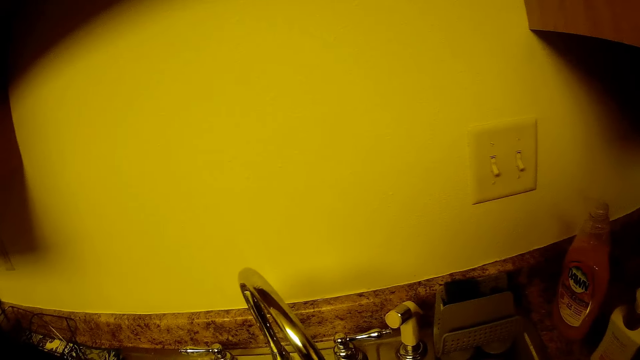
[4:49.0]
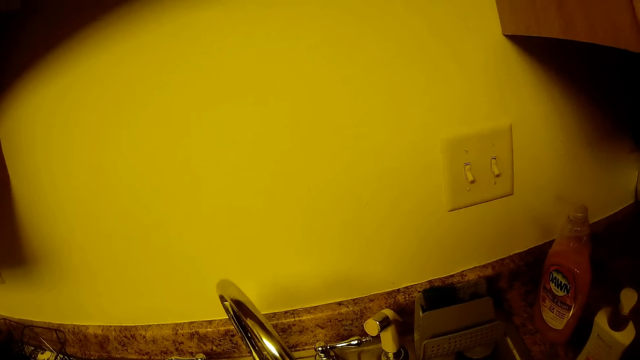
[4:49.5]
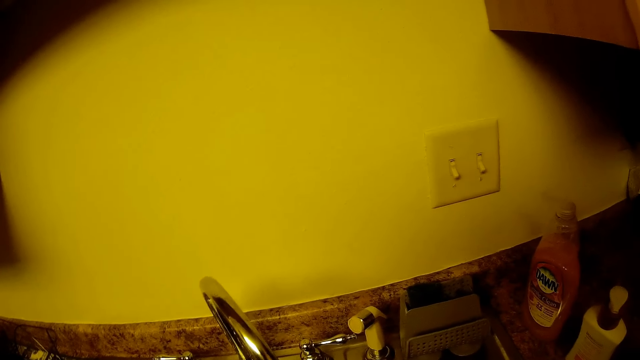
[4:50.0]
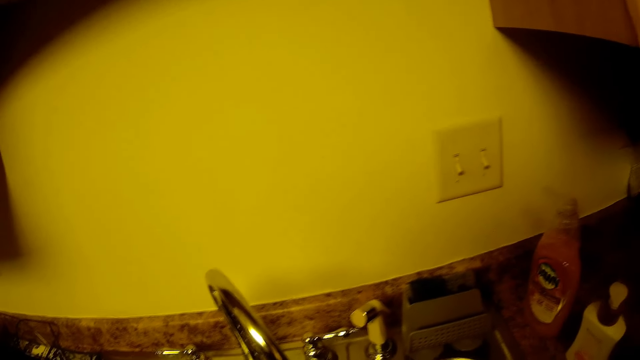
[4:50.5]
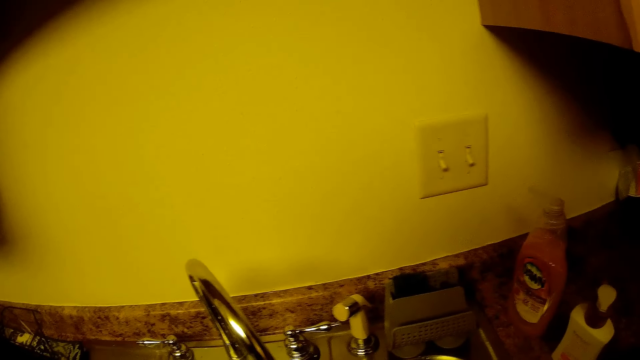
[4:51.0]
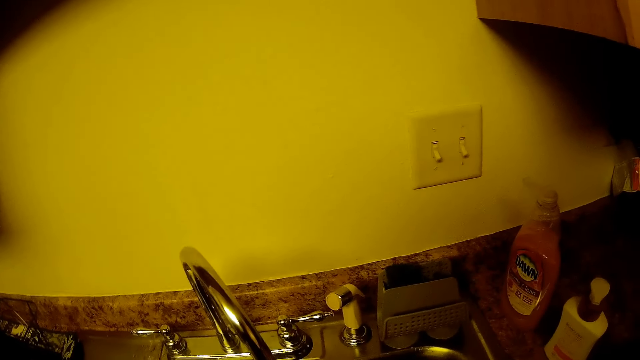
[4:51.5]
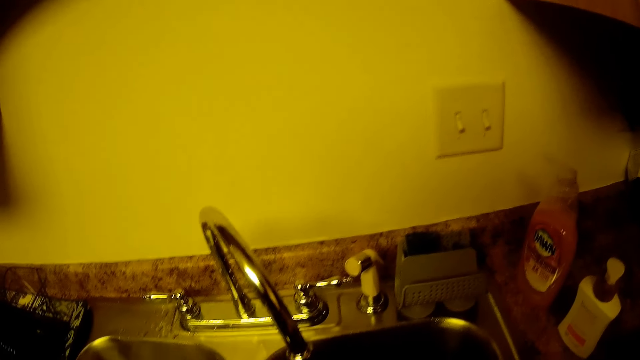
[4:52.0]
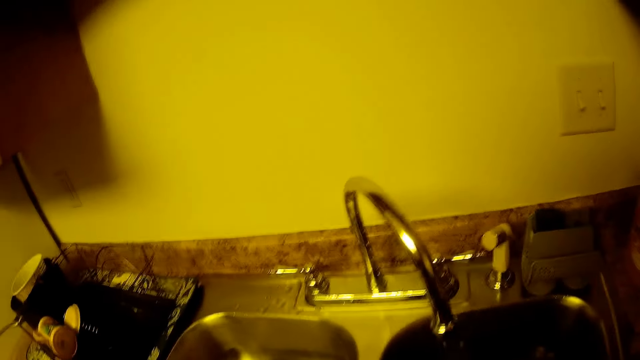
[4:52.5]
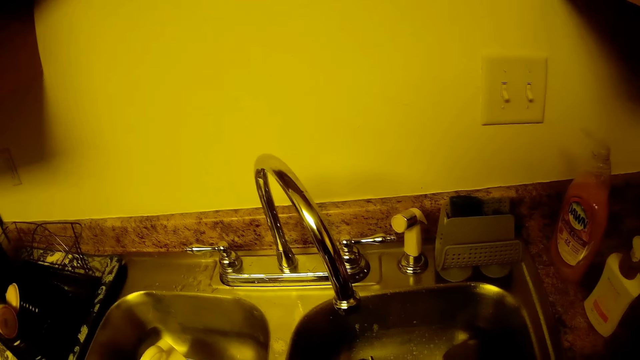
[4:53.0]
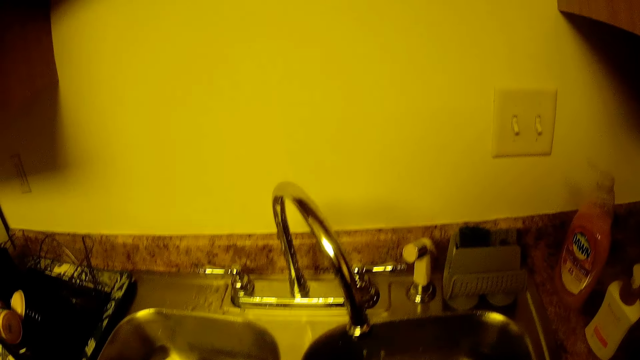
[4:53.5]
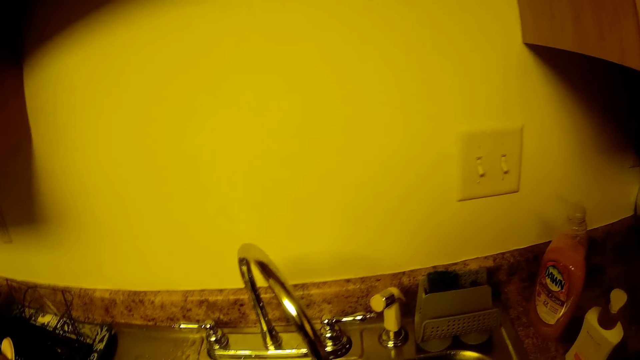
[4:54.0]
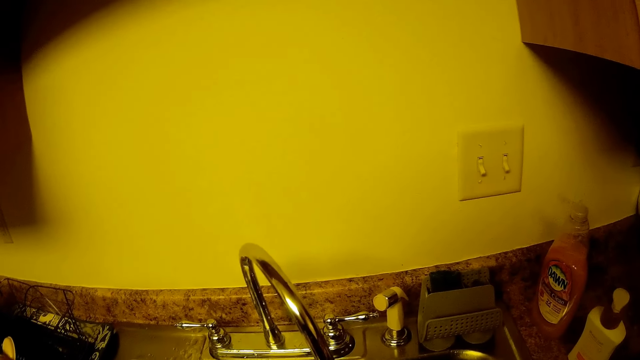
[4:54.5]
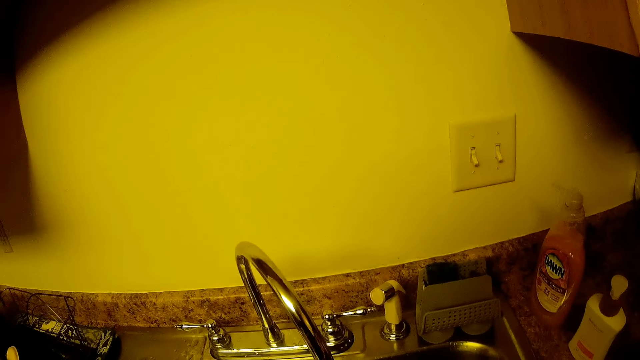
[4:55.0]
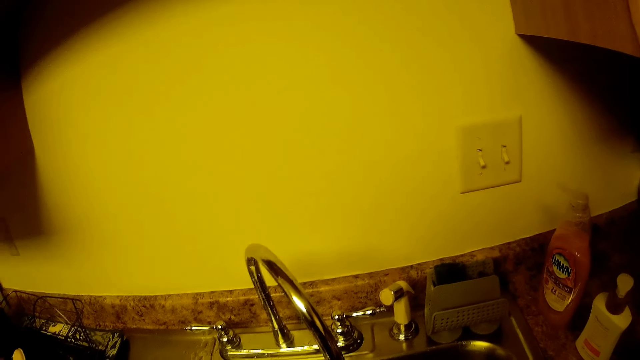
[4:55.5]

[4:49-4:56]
The camera wearer washes utensils.

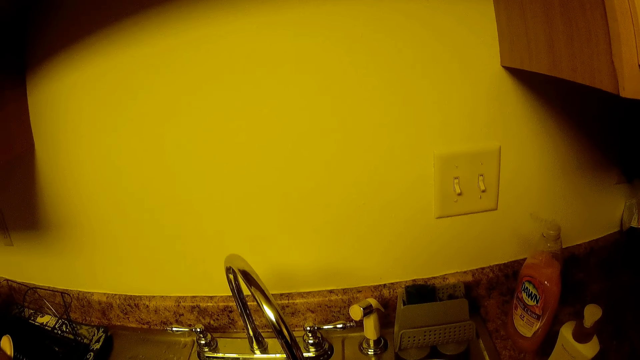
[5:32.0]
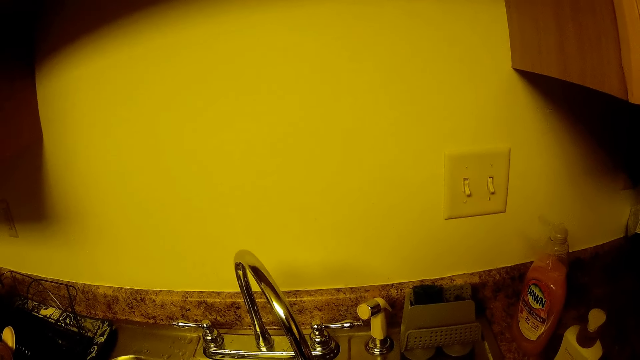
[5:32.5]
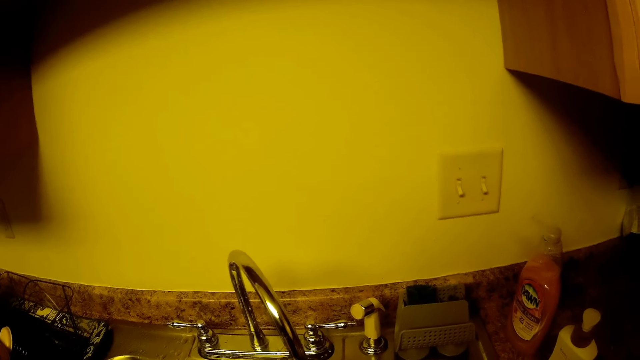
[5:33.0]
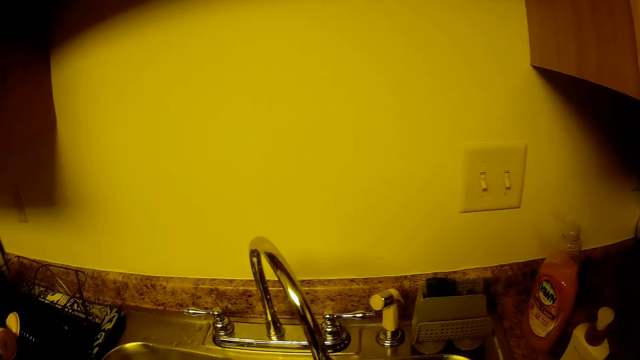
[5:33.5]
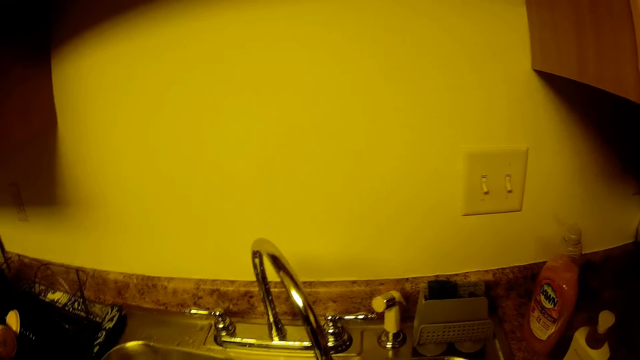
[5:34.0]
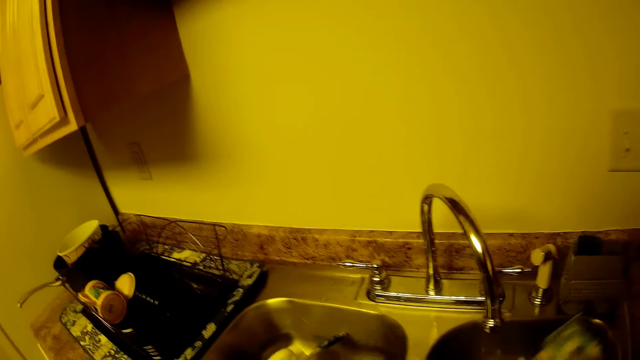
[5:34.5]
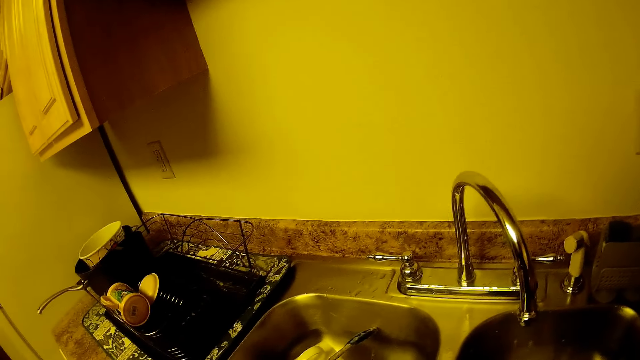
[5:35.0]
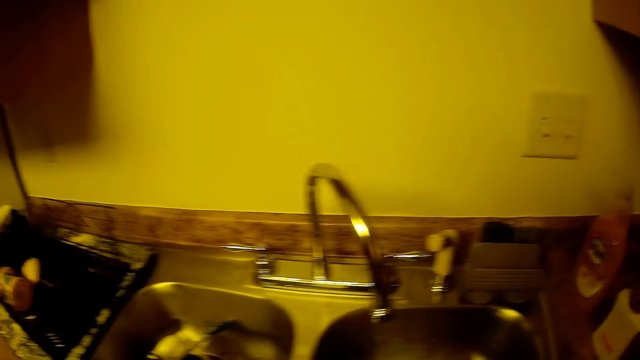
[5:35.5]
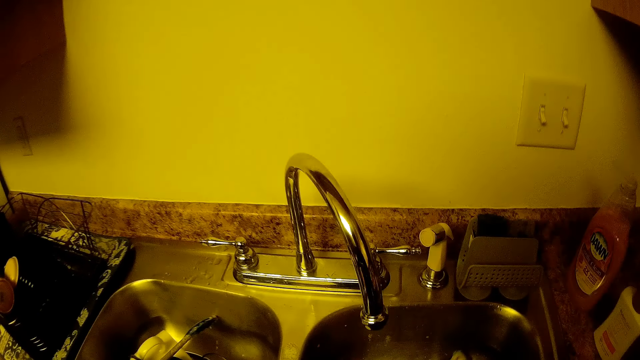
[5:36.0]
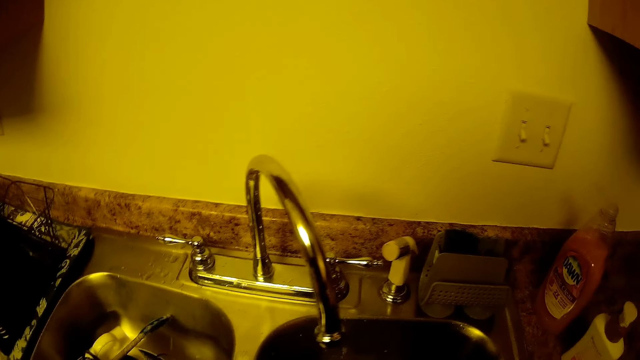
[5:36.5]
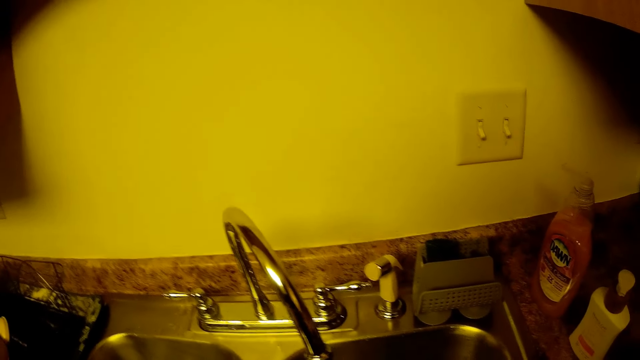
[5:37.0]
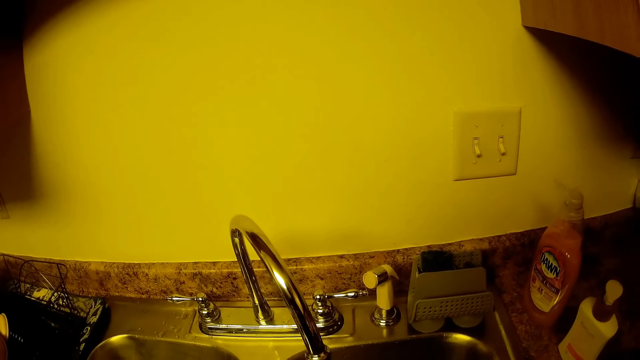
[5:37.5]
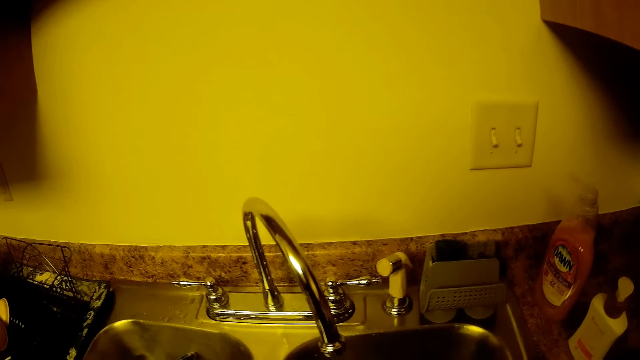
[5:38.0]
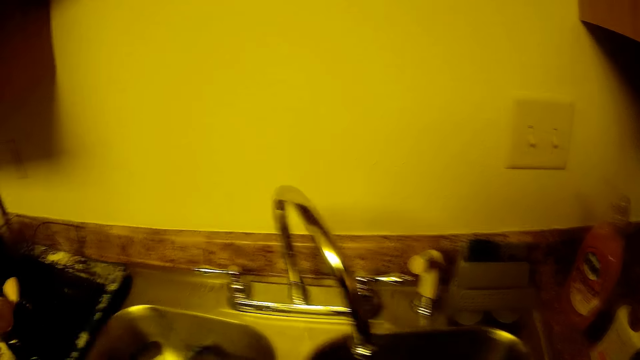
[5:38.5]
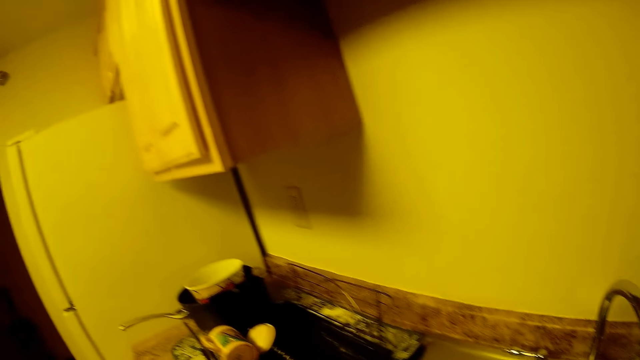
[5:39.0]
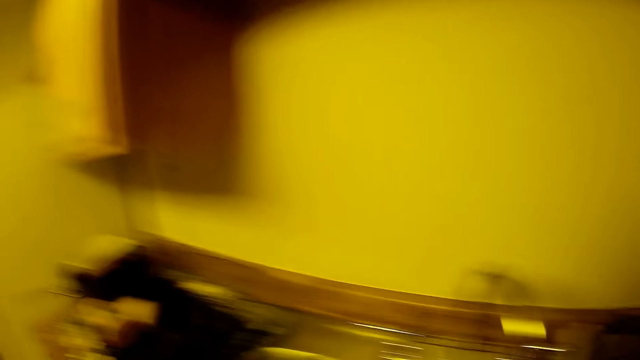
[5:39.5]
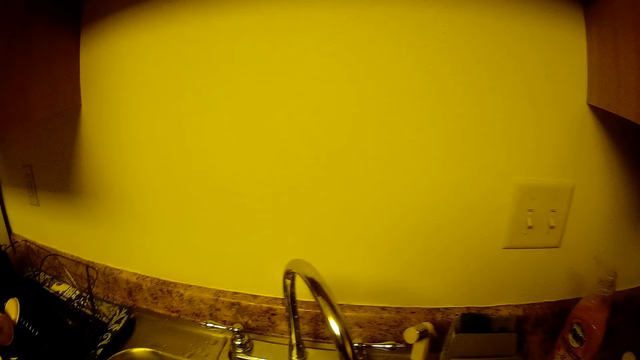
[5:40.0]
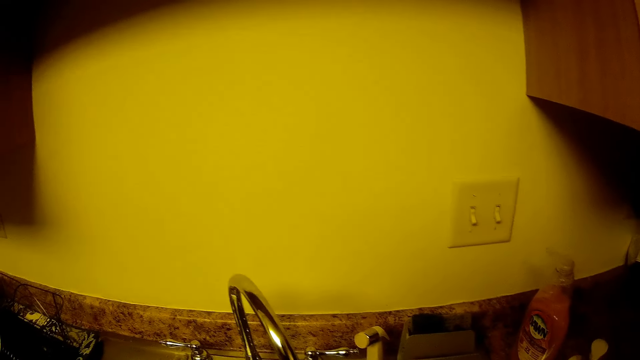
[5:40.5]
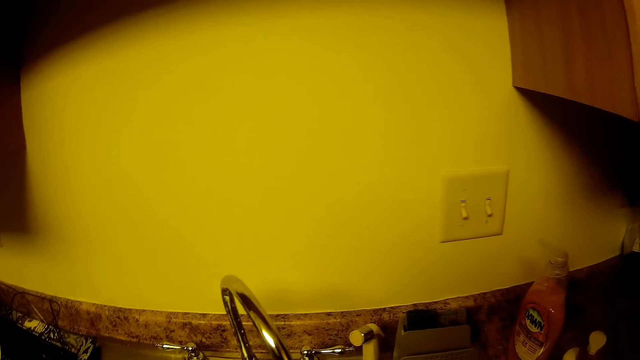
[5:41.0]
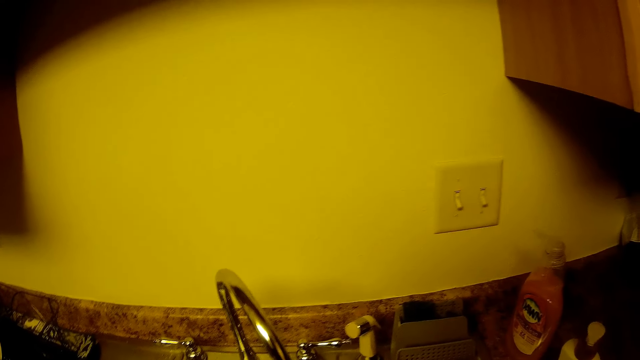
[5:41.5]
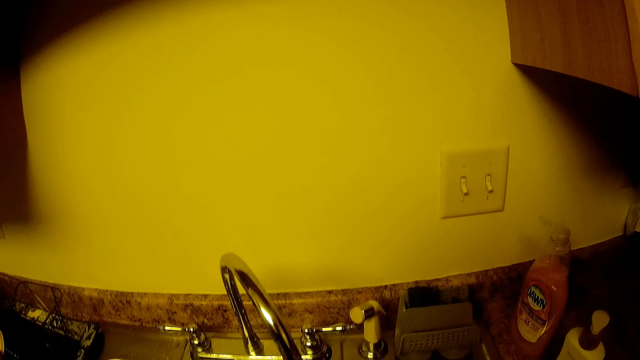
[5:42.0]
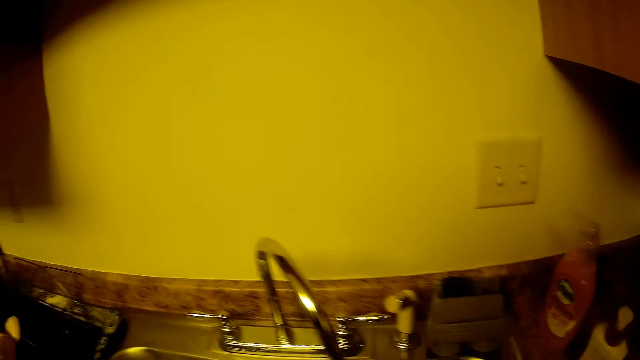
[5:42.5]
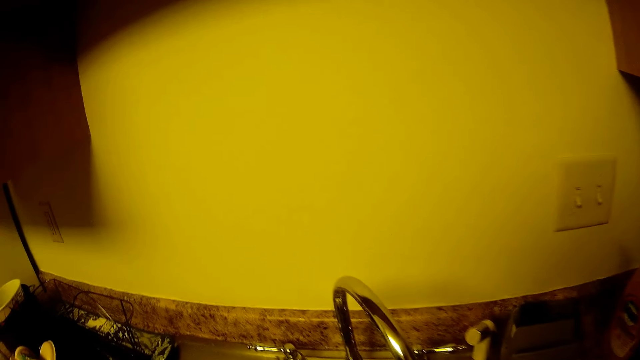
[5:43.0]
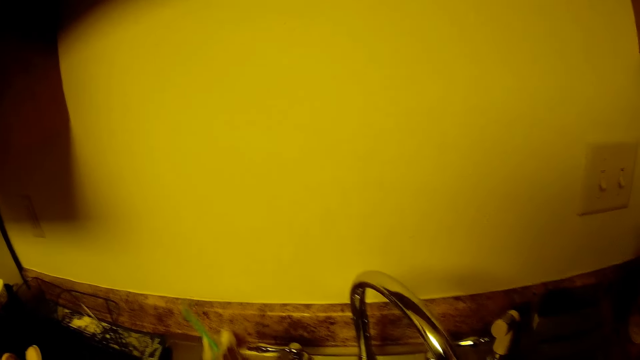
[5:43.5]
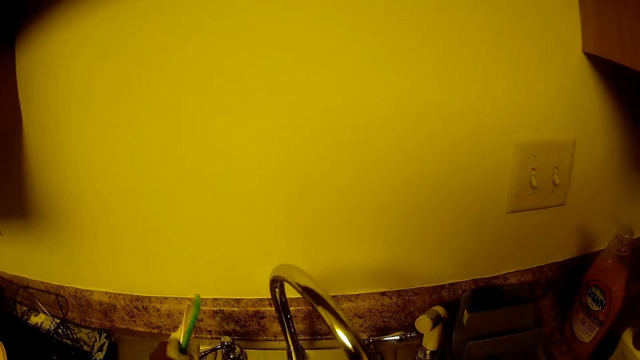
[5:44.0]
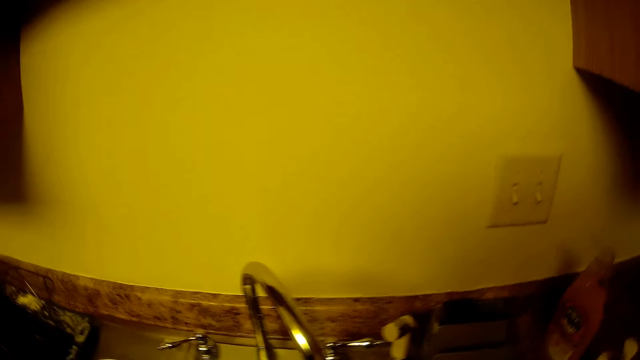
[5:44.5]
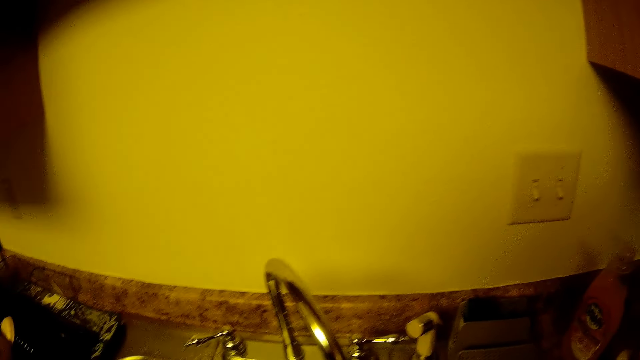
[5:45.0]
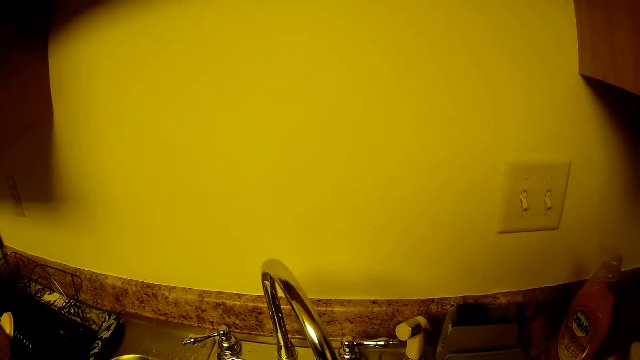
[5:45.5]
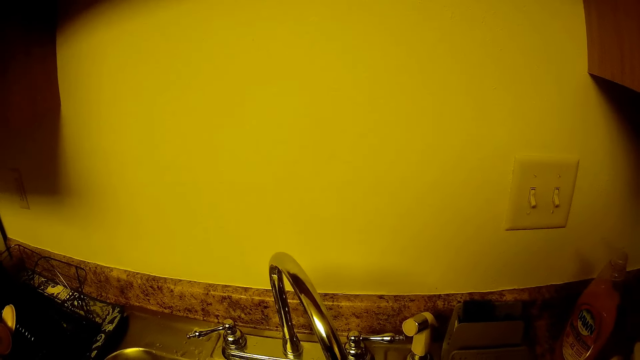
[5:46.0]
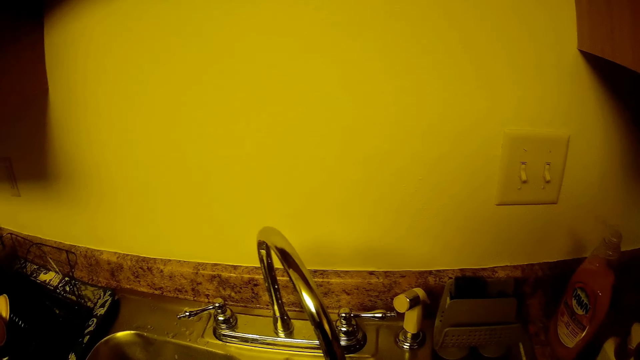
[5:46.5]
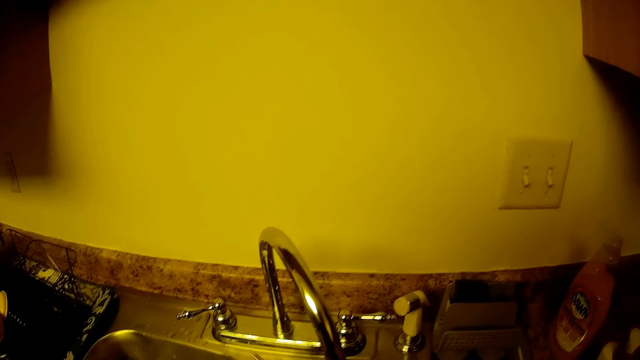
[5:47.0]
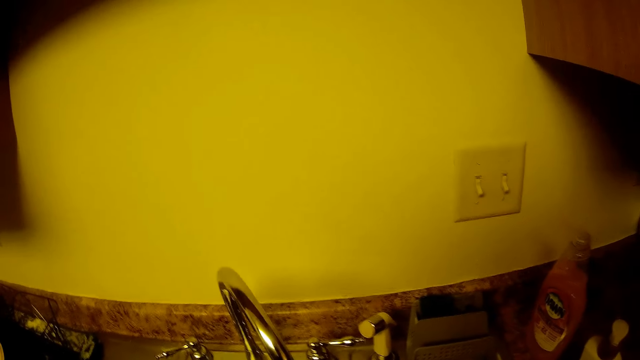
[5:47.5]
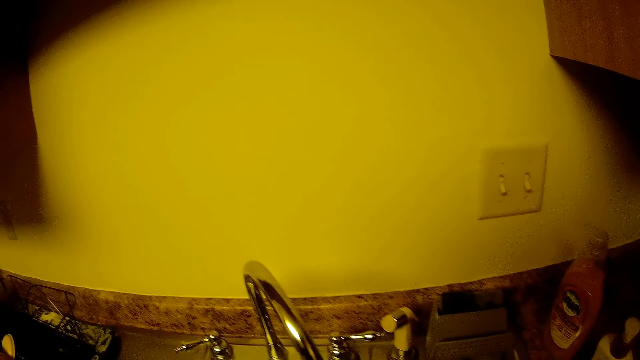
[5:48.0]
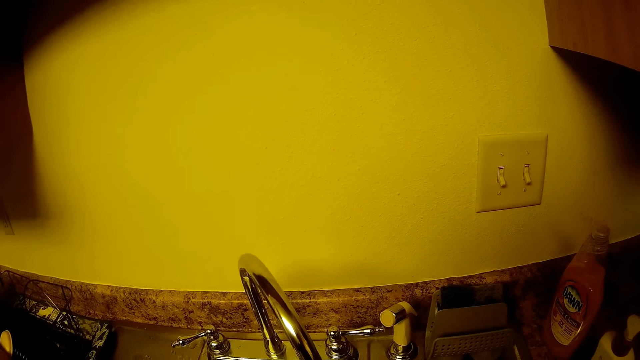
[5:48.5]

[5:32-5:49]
The camera wearer washes some cutleries with a sponge in the sink. She opens the tap with her left hand. She washes utensils.
